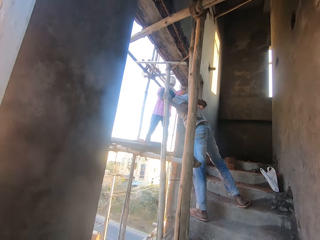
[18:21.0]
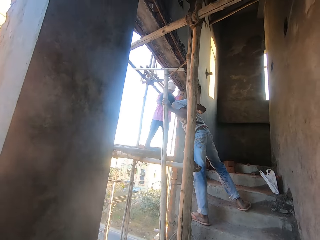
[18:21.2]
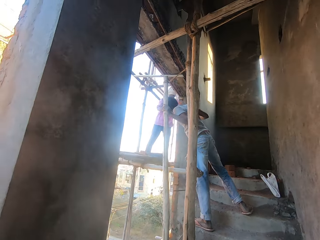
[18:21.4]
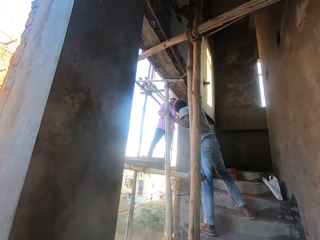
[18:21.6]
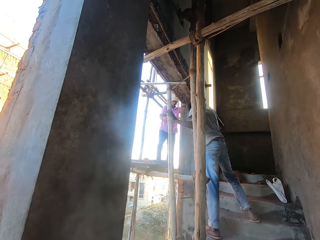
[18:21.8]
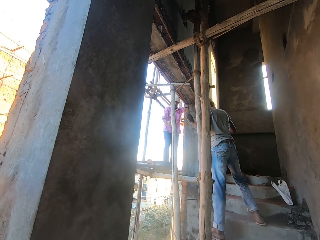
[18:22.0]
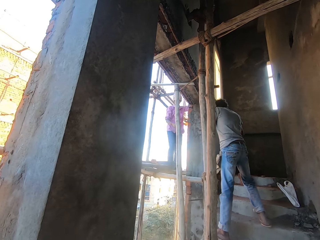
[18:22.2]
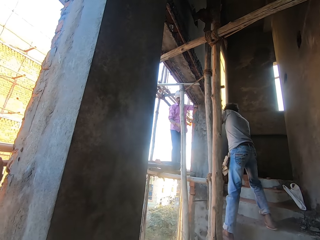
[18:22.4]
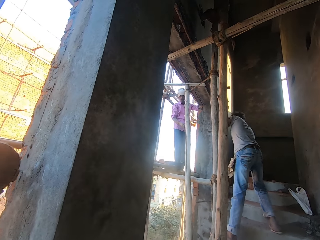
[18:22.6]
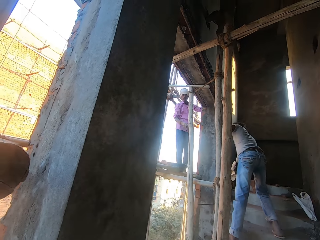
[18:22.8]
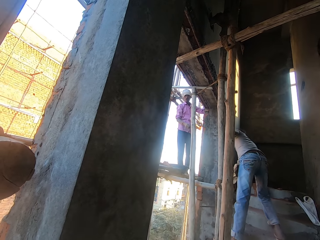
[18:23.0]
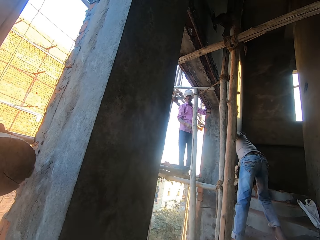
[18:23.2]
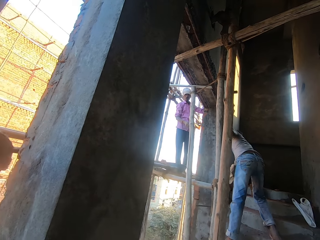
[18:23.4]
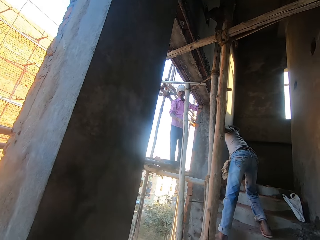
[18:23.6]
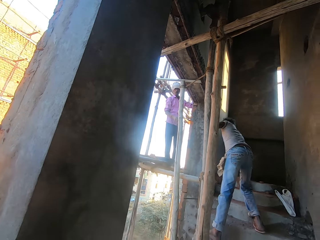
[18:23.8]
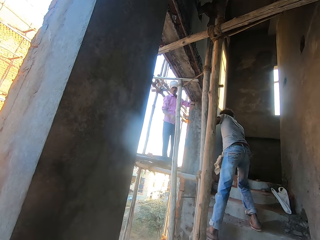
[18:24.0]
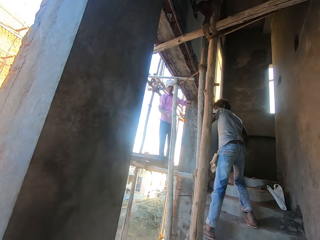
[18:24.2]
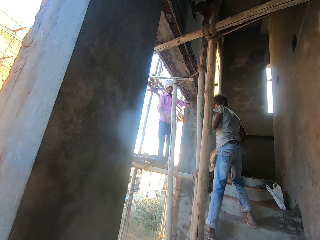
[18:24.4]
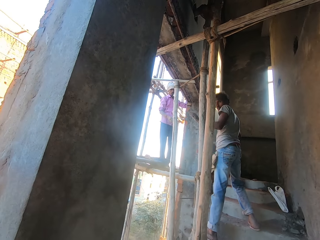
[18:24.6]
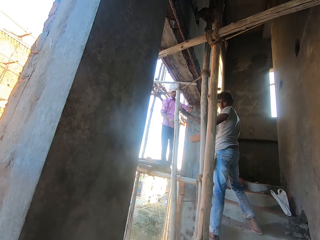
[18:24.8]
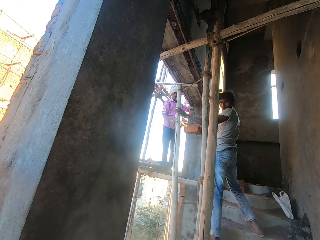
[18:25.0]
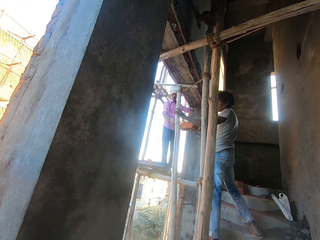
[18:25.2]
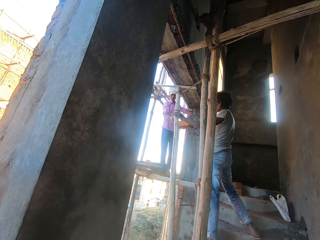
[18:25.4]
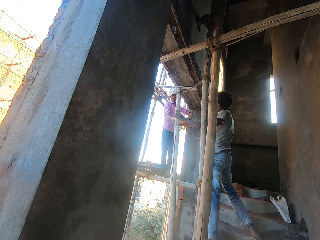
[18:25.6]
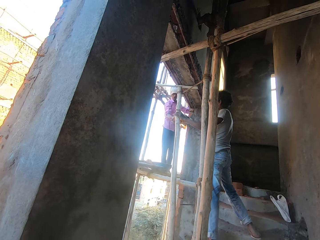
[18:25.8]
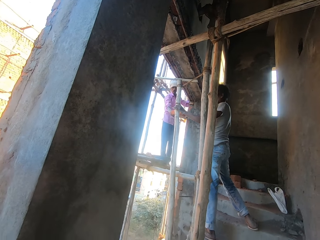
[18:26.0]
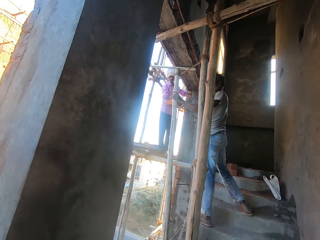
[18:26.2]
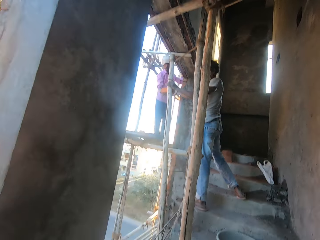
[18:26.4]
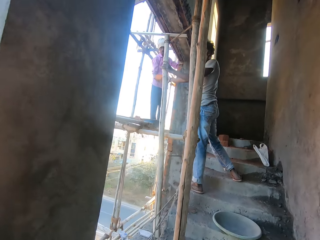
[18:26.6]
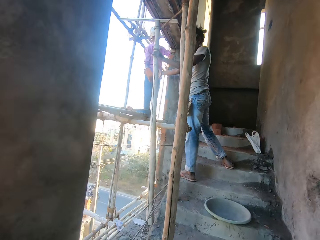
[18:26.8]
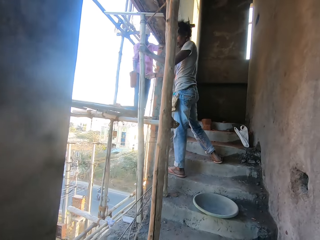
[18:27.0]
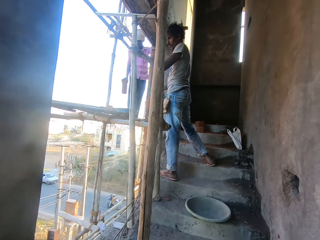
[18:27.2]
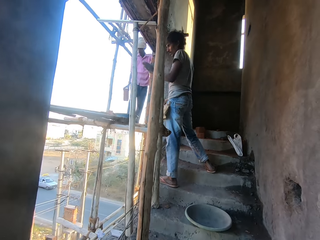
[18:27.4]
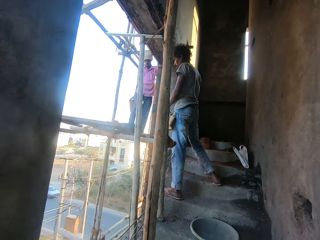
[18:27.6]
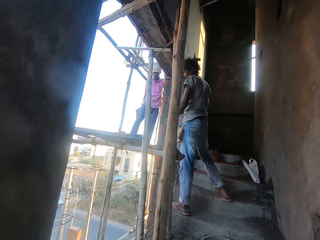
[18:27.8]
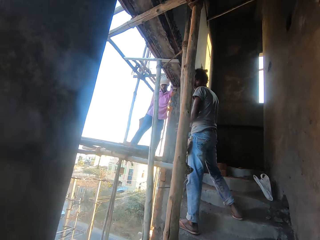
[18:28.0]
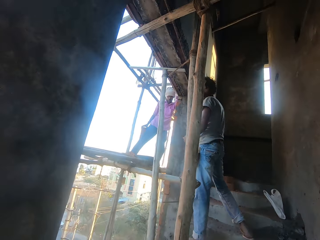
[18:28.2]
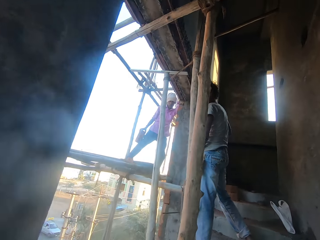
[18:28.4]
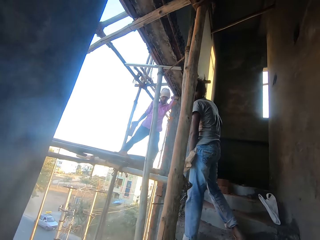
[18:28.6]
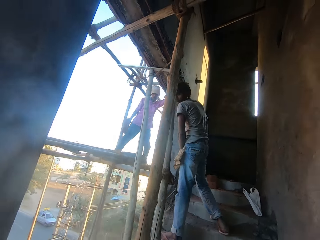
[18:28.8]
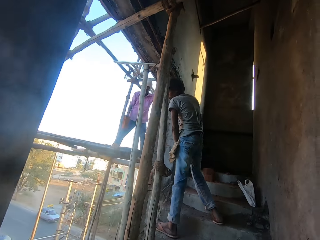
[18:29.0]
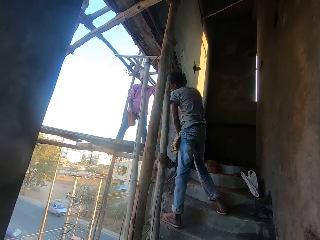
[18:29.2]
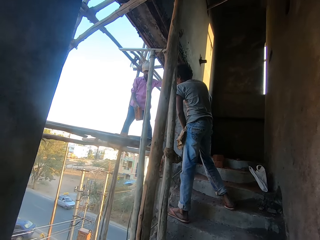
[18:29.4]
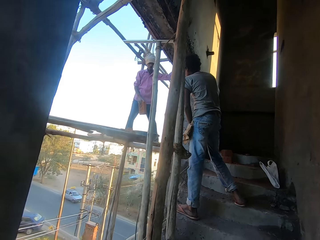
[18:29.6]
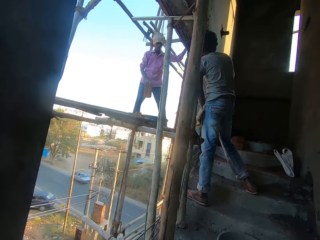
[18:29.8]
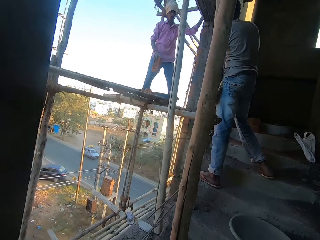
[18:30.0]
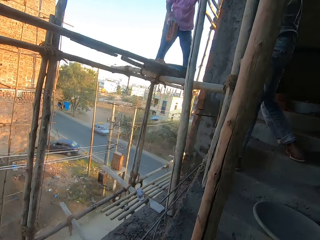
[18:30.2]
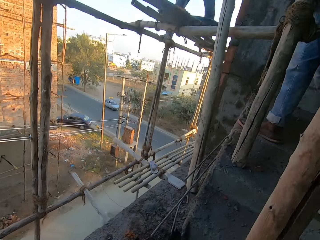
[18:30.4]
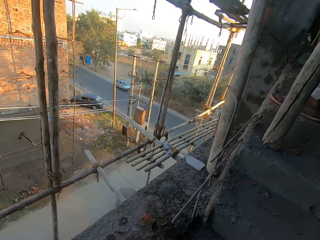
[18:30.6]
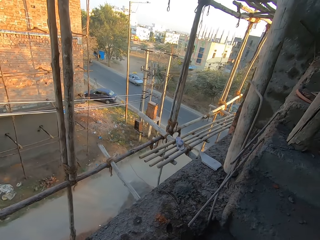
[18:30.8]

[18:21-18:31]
A man hands a brick to another man with his right hand. The other man collects the brick from the first man with his right hand.

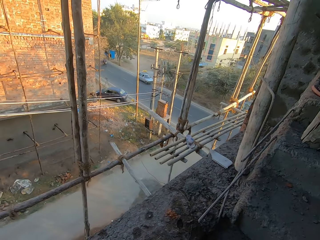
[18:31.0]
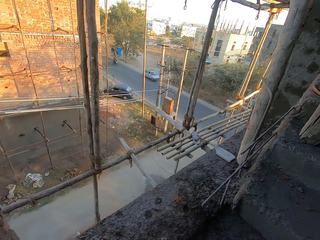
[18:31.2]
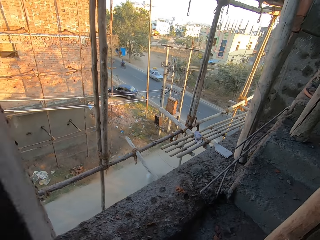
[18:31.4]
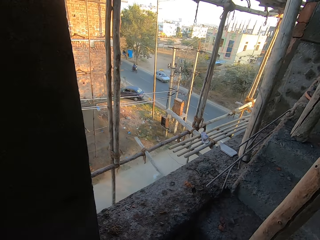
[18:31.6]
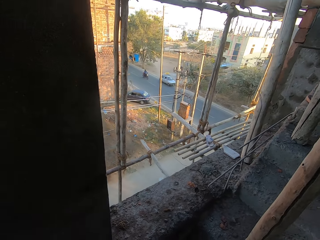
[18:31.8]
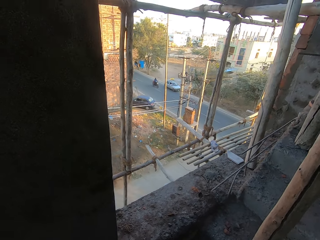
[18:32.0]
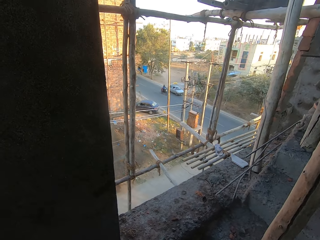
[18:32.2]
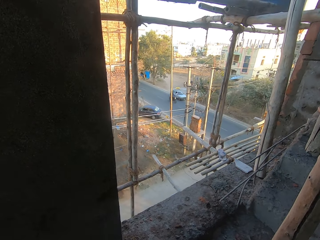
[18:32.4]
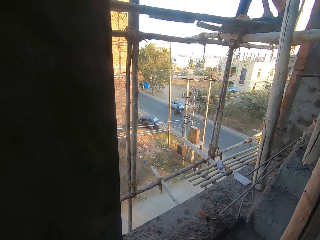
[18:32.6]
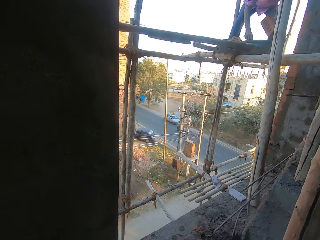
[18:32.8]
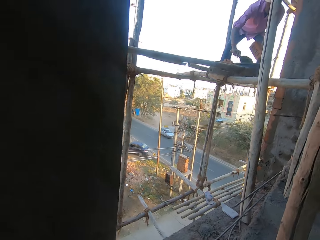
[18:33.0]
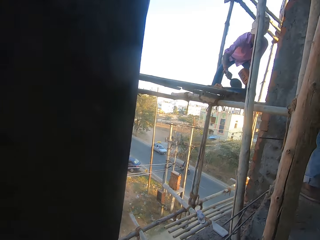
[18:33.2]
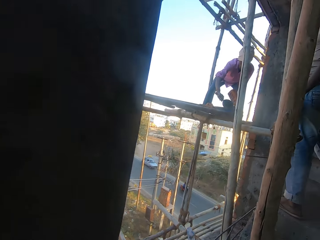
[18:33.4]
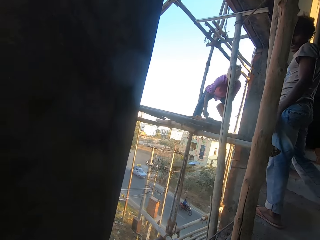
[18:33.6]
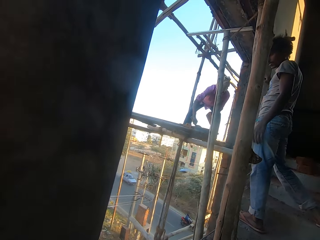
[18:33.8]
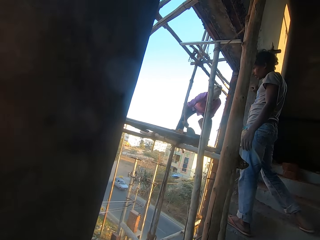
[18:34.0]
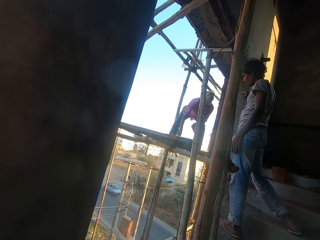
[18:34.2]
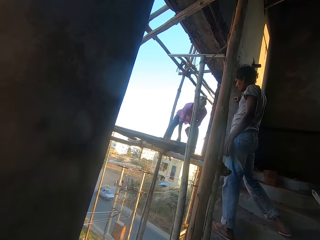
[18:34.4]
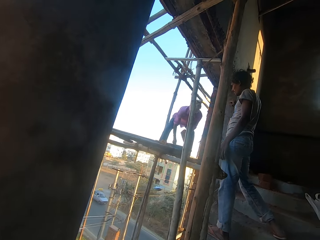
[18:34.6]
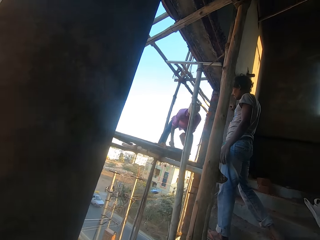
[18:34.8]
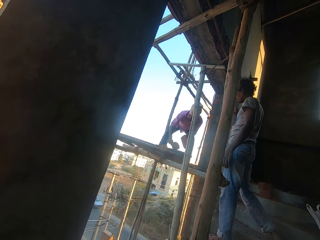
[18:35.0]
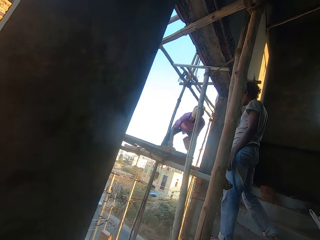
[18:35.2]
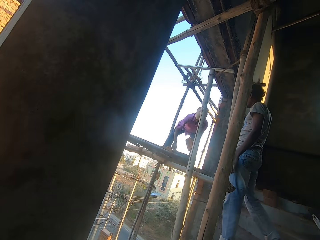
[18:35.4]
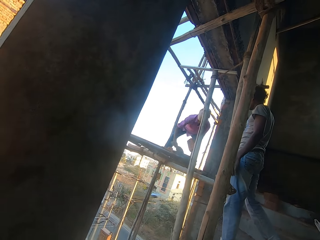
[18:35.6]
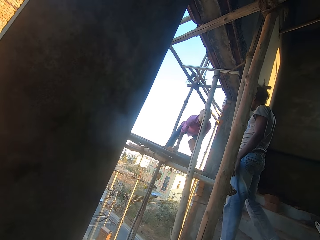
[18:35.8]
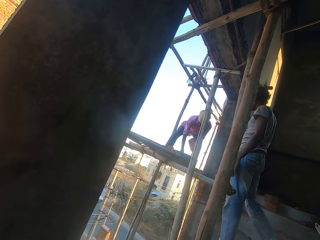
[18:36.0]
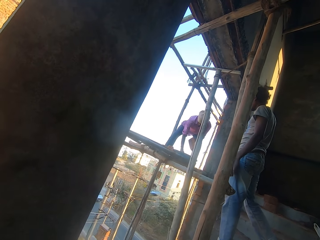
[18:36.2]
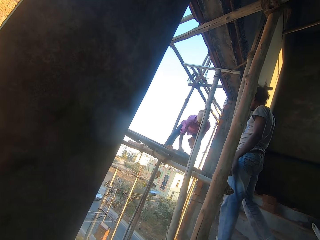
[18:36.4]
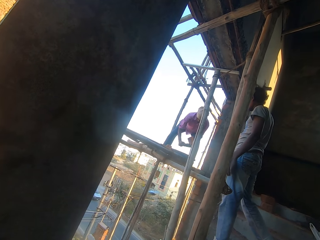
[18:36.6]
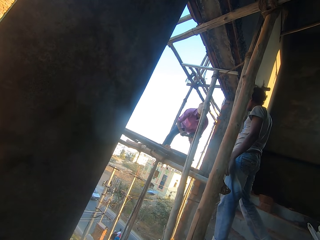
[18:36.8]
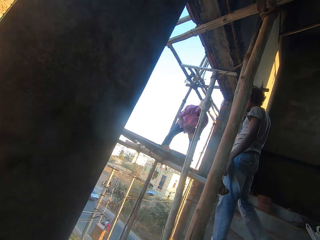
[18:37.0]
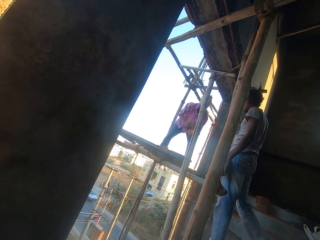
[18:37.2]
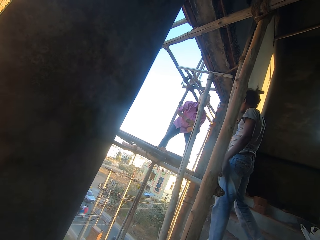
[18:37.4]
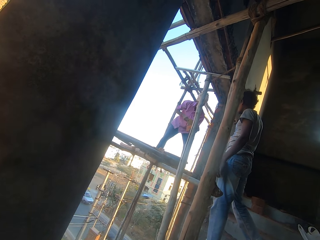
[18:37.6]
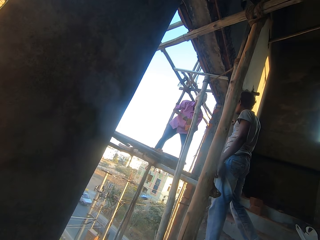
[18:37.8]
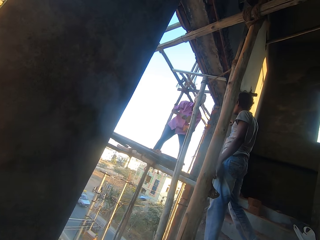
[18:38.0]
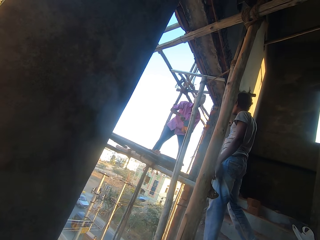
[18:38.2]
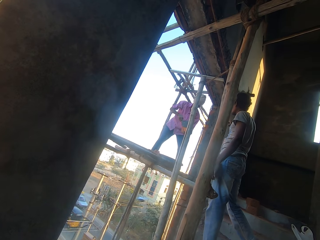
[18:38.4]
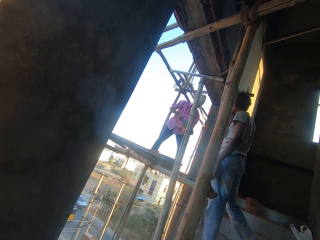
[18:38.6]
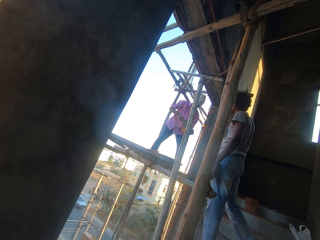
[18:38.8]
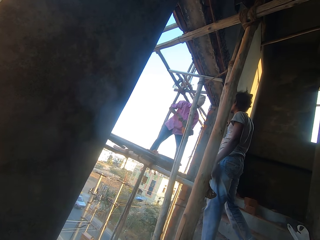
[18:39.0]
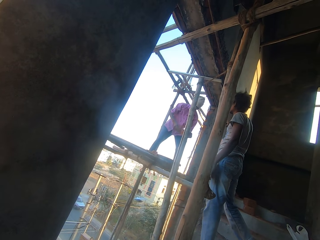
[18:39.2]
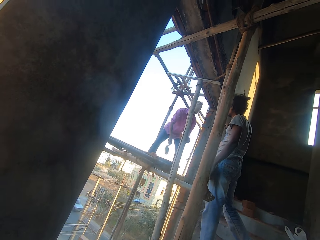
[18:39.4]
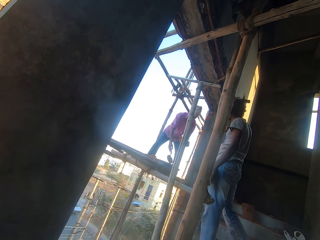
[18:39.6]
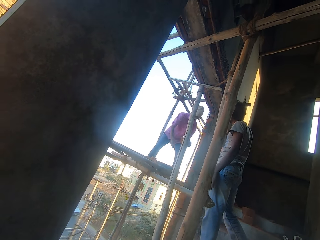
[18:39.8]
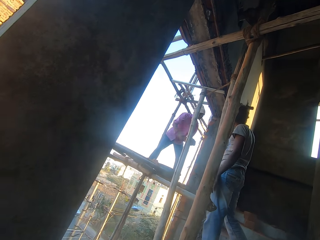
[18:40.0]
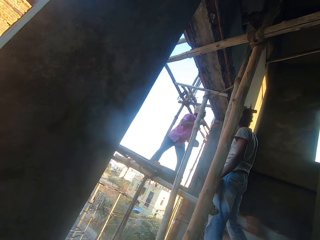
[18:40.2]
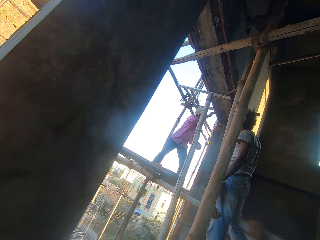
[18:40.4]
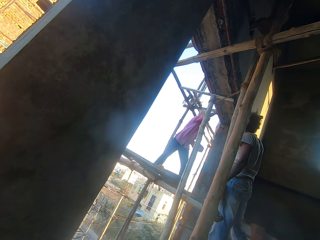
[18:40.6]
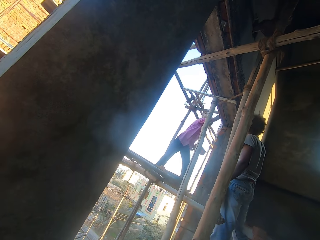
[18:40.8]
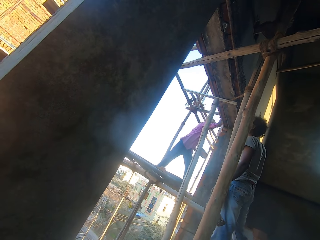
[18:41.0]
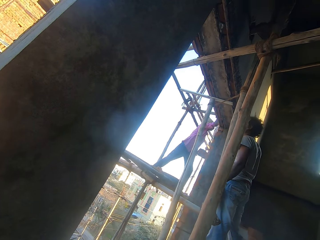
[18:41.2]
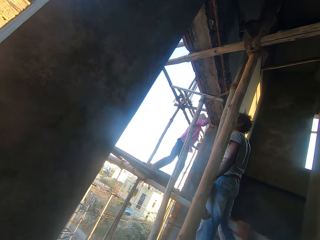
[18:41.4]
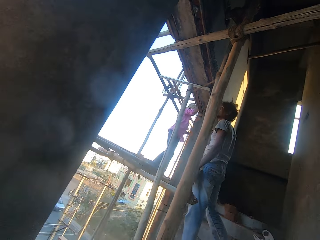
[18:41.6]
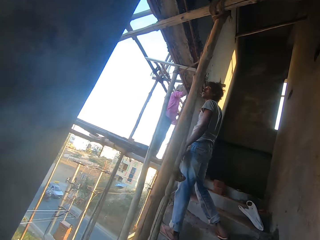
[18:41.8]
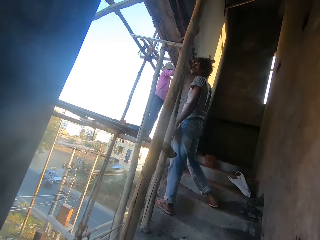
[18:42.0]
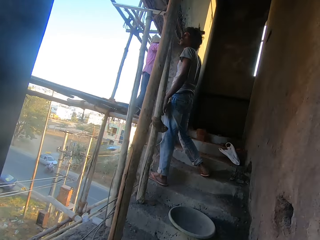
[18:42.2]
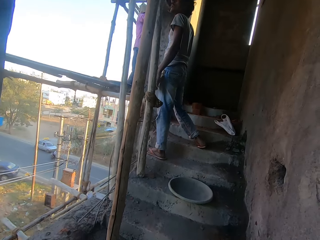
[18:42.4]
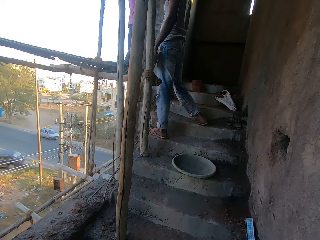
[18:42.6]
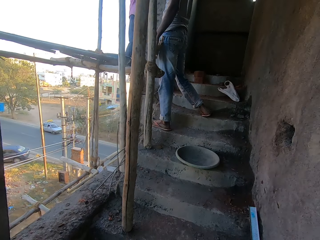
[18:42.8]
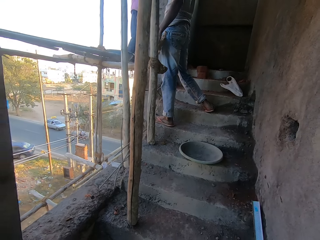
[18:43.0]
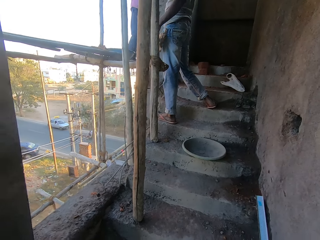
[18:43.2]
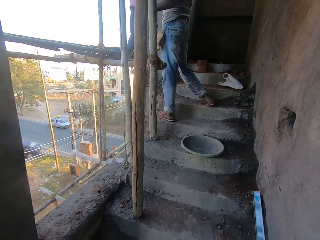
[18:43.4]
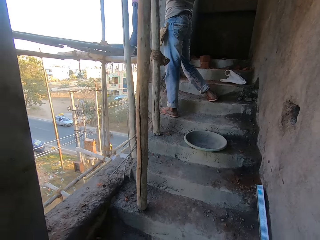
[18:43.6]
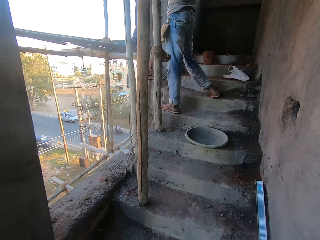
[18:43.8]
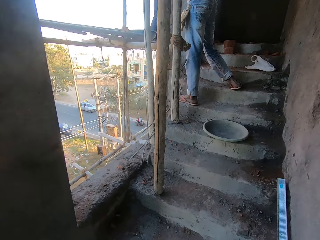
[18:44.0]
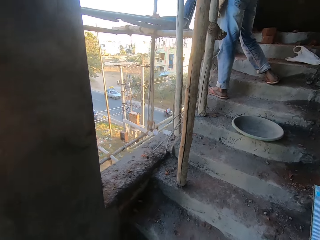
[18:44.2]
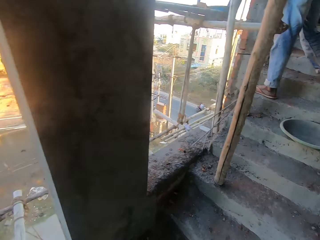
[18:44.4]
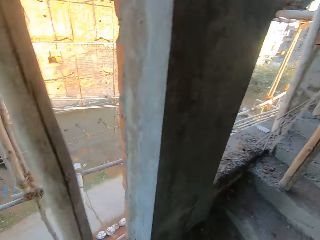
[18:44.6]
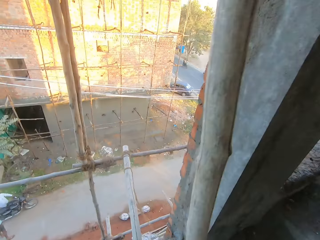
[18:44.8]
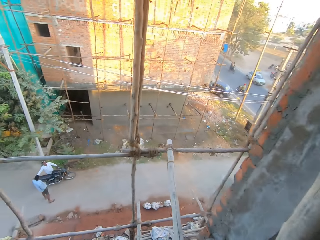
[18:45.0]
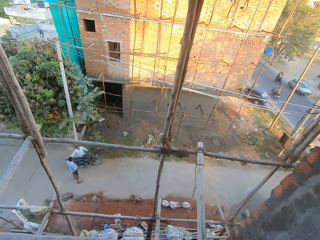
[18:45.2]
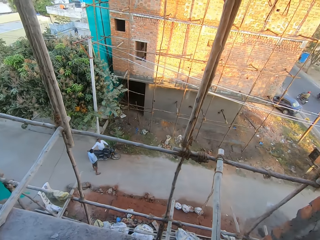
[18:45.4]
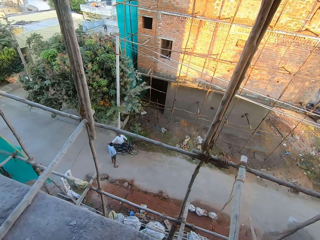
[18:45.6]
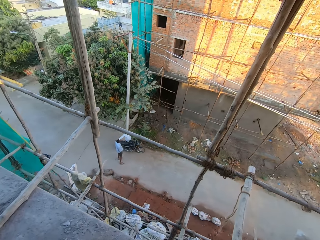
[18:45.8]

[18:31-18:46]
A man mixes some cement in a bowl with a trowel in his right hand. The man packs some cement from the bowl with the trowel in his right hand. The man spreads the cement on the brick with the trowel in his right hand. The man drops the trowel in the bowl with his right hand. The camera wearer looks around the construction site.
